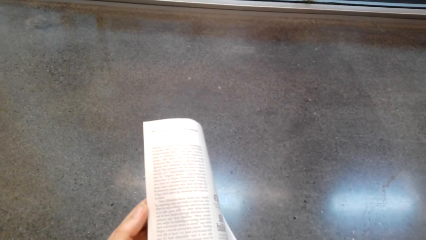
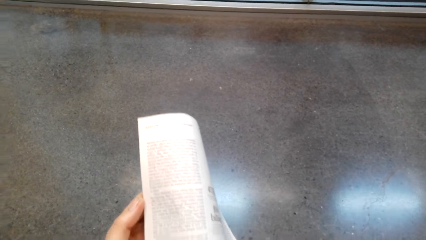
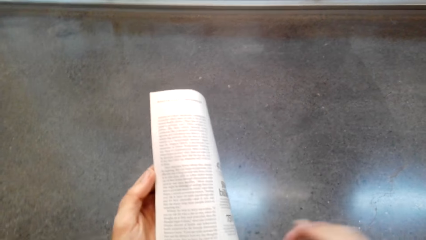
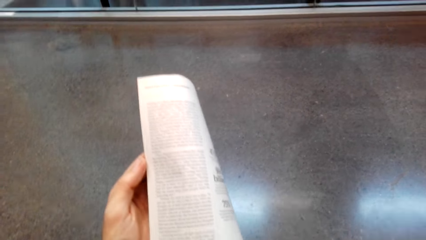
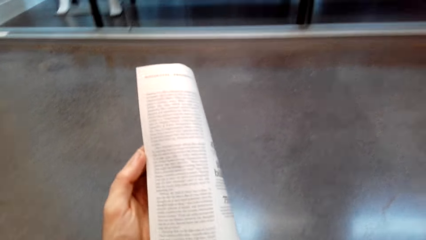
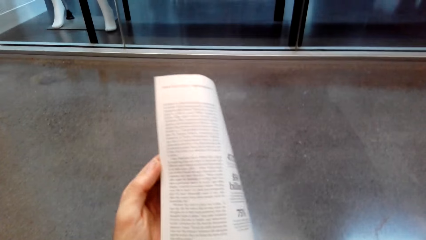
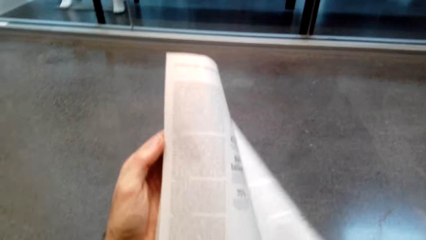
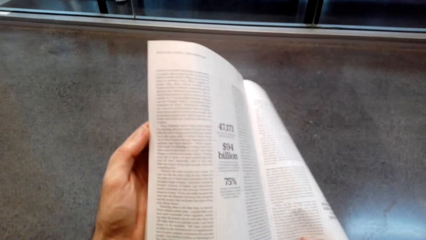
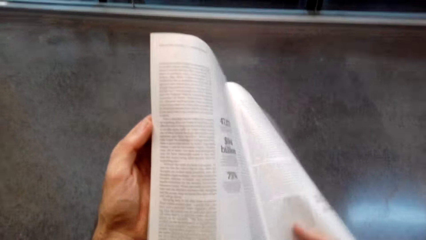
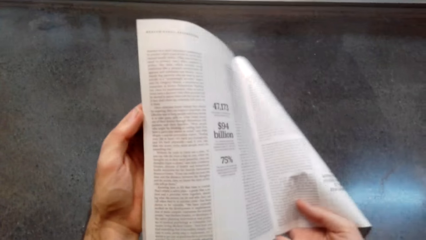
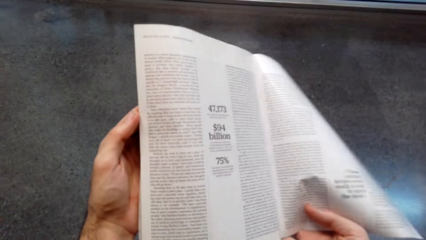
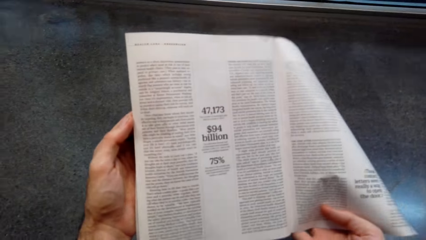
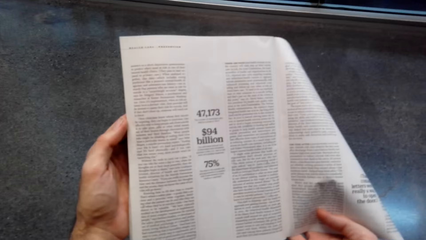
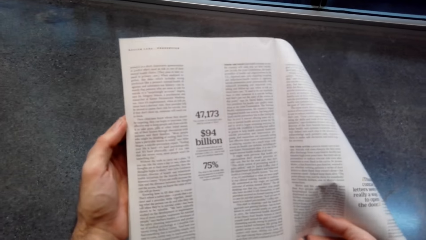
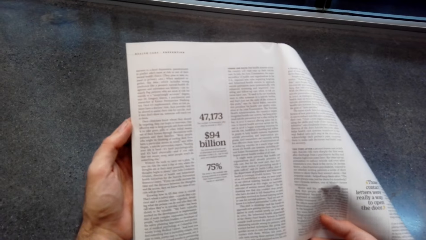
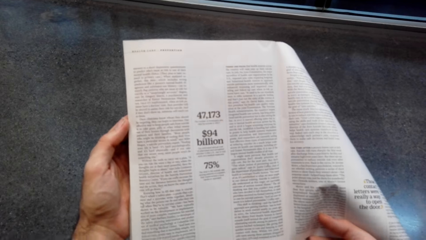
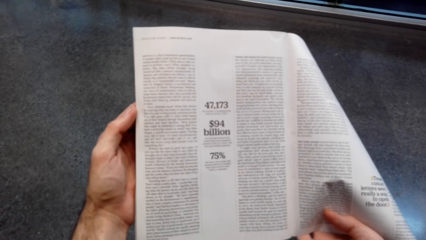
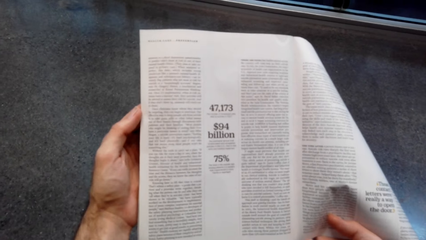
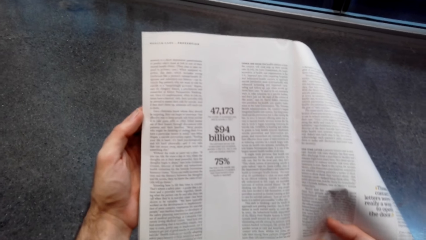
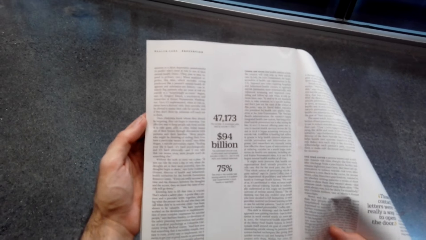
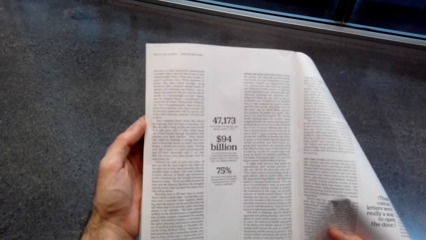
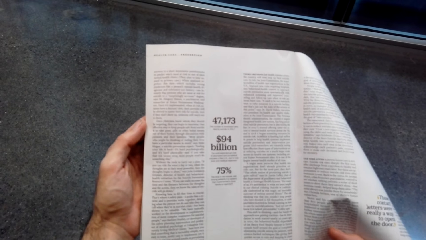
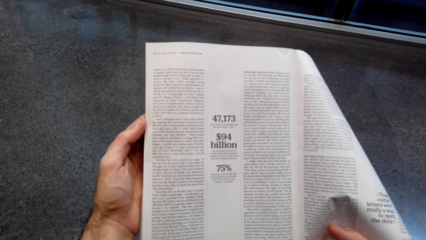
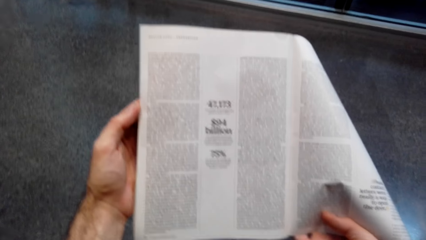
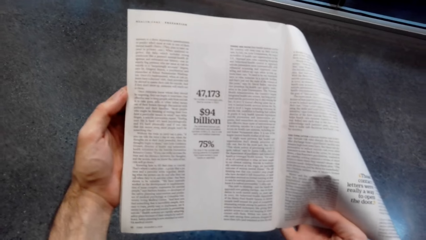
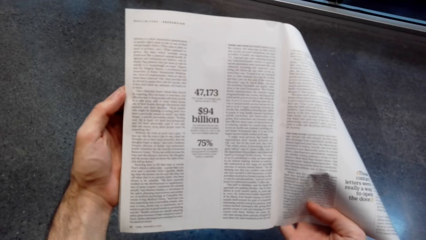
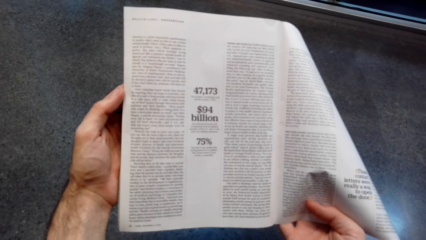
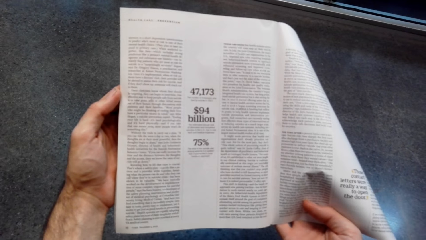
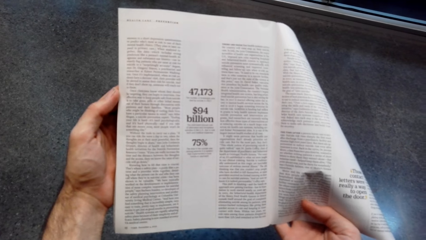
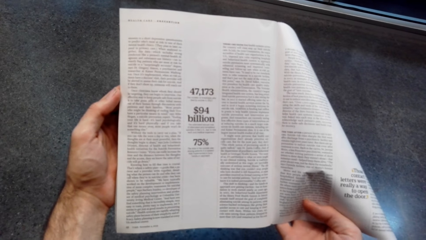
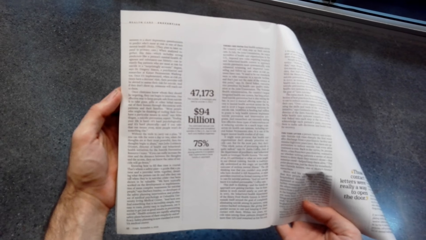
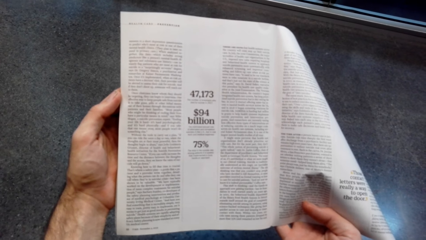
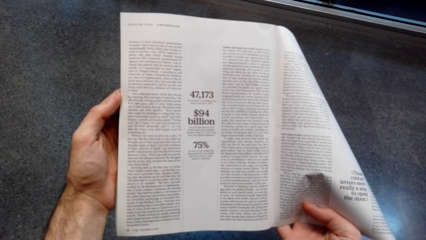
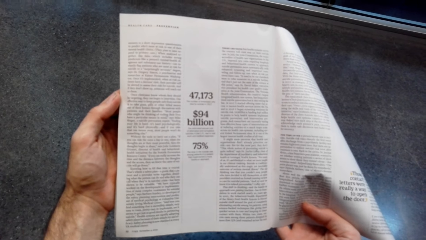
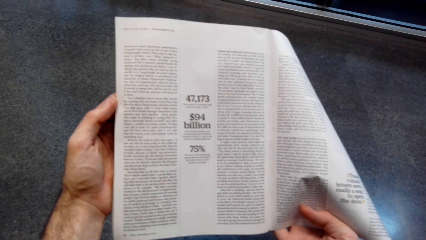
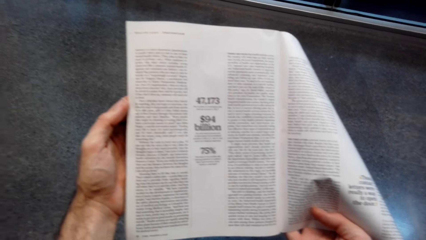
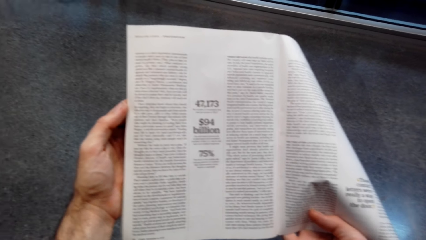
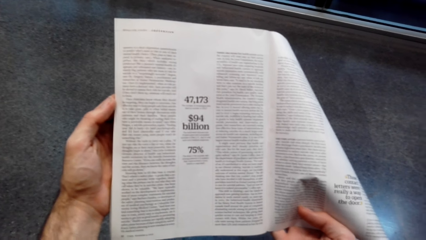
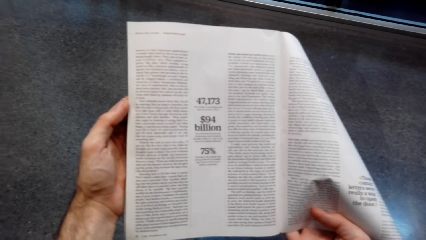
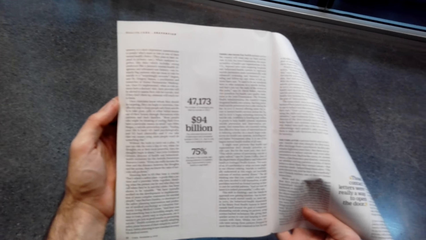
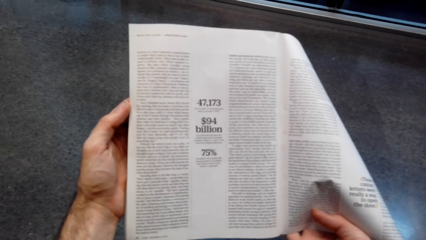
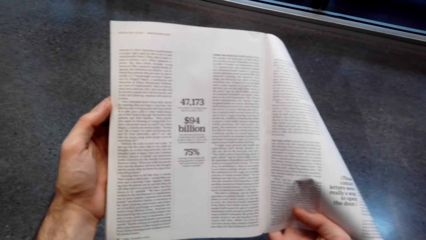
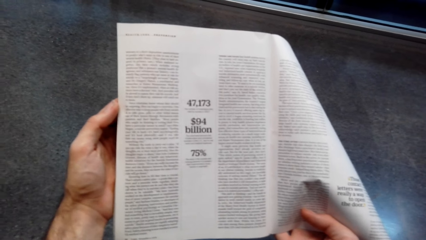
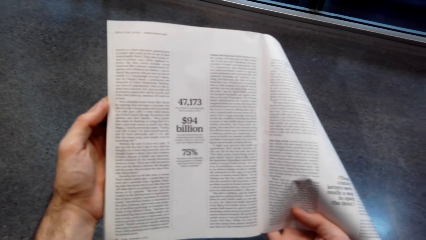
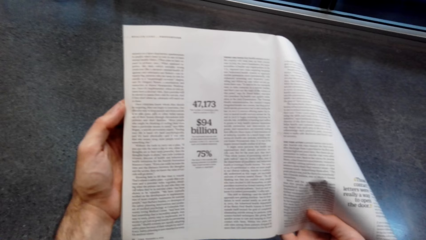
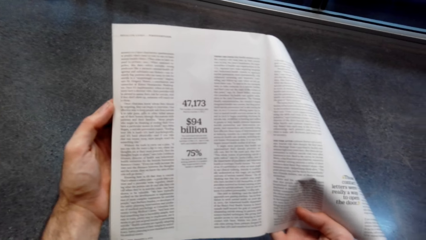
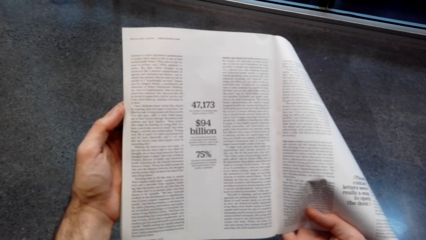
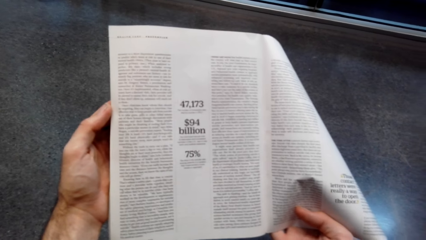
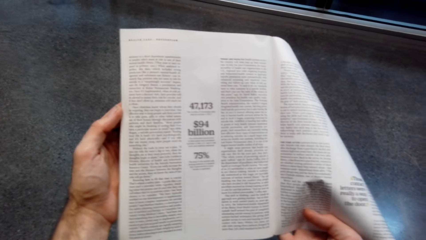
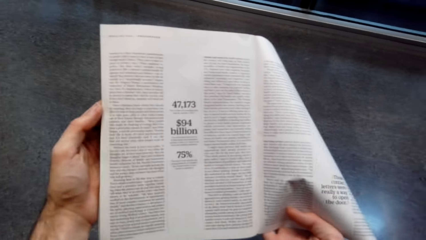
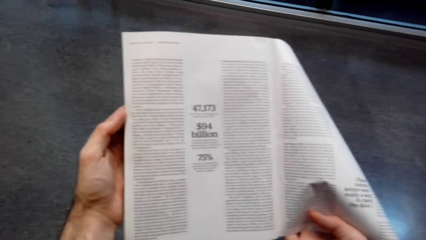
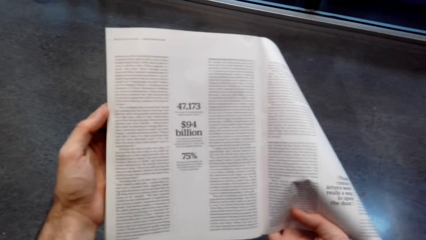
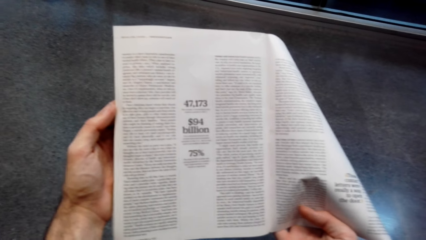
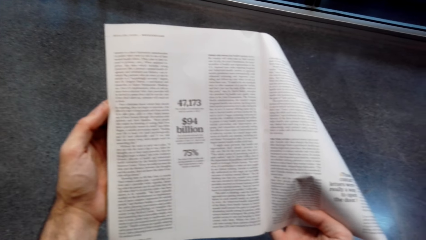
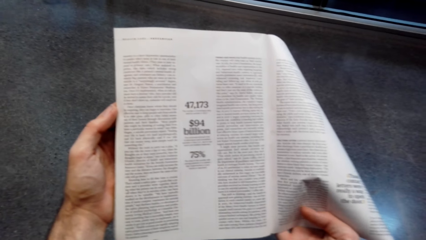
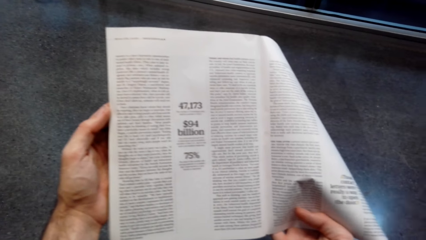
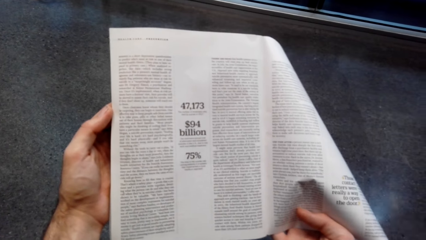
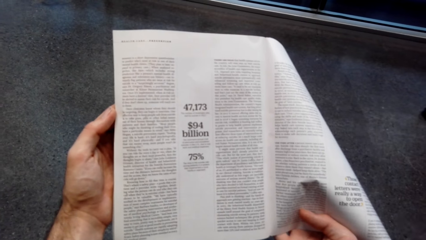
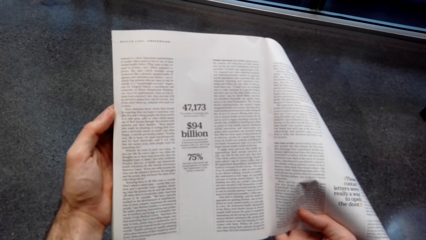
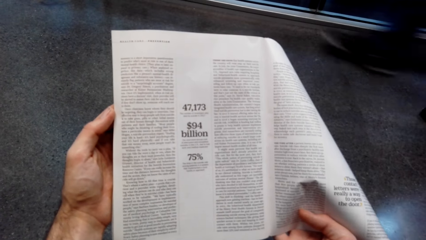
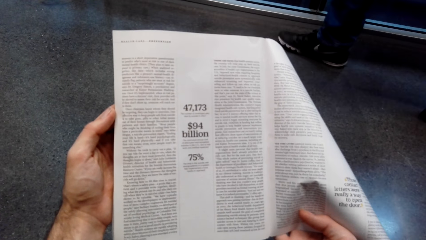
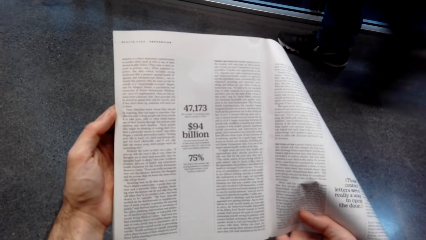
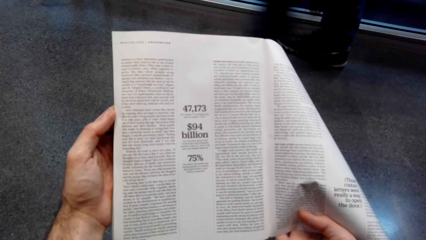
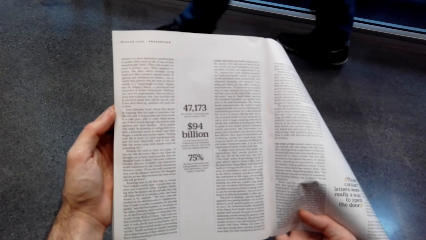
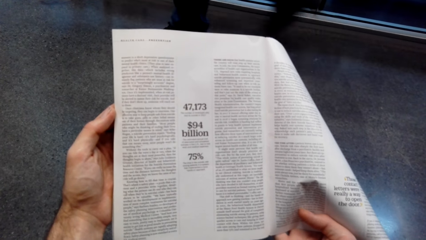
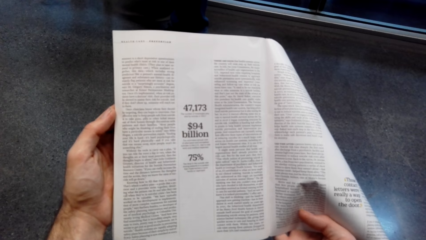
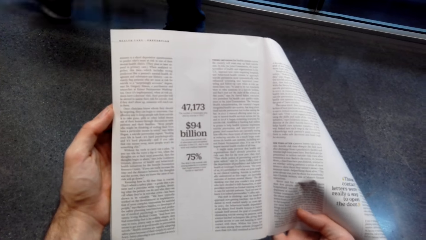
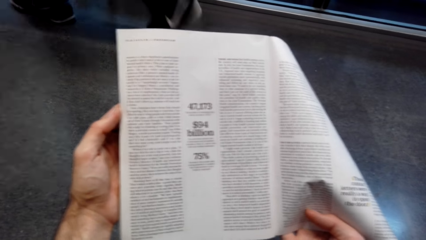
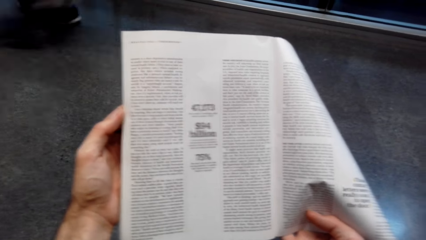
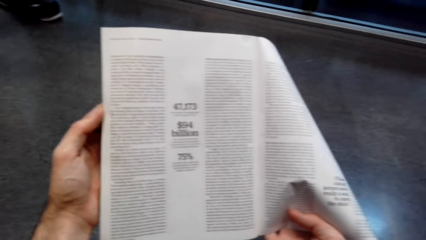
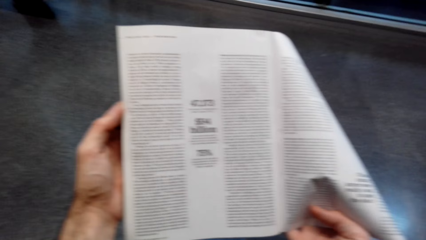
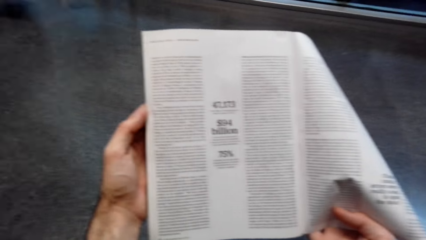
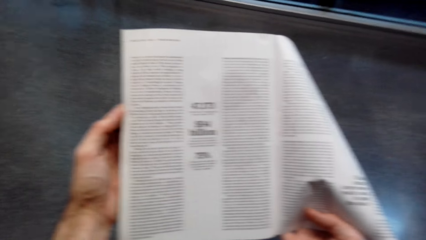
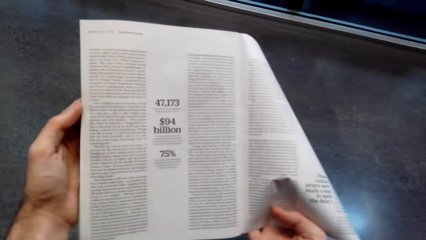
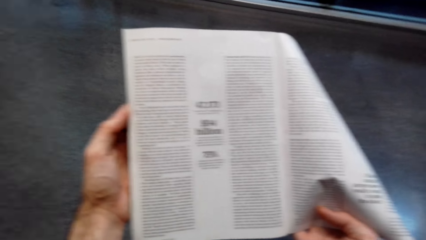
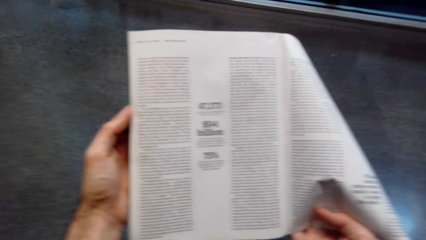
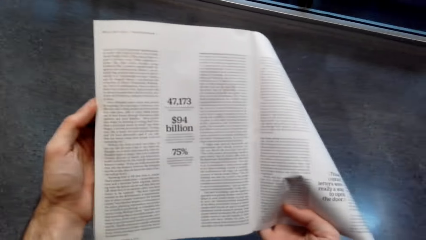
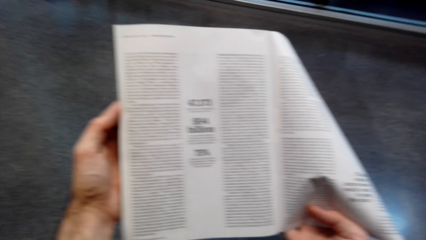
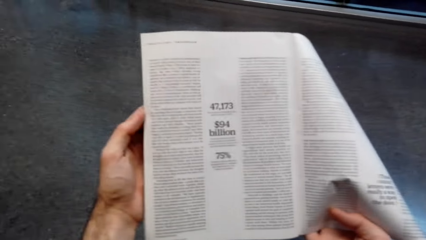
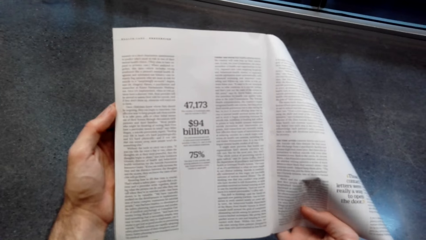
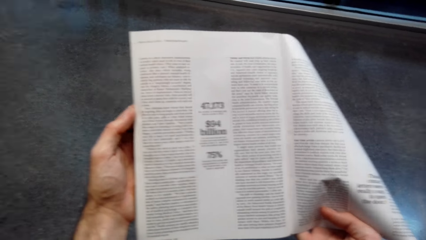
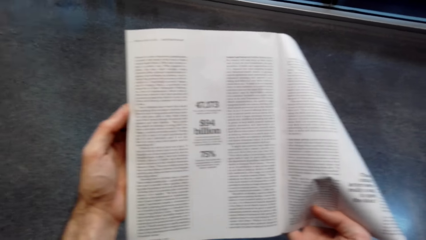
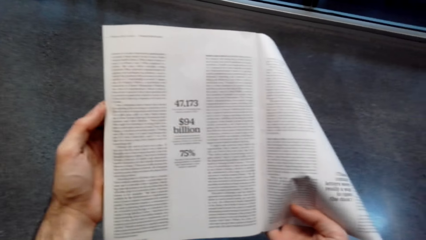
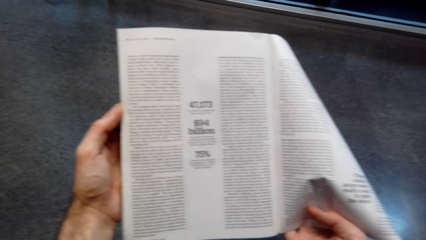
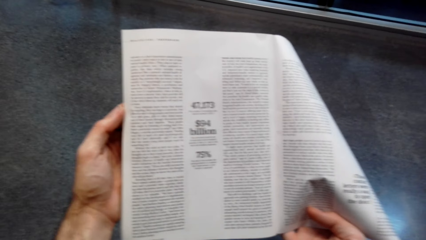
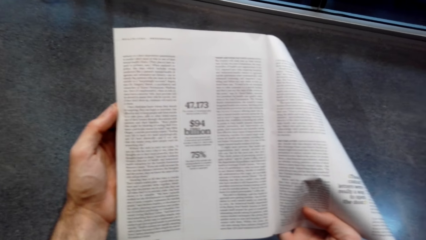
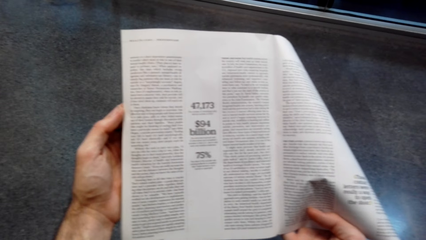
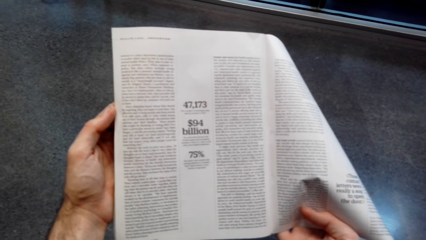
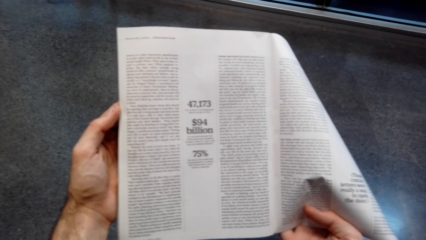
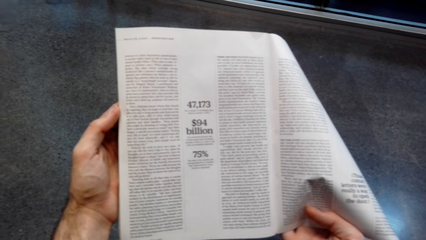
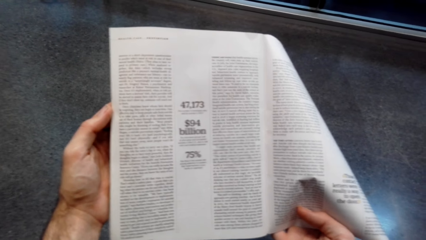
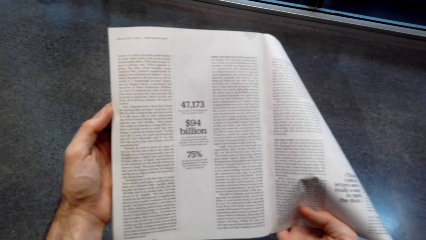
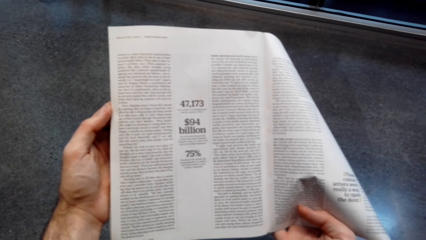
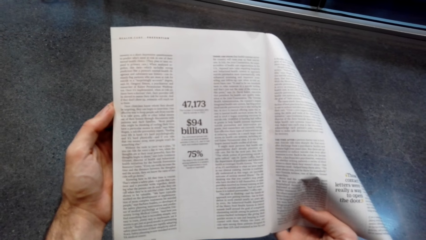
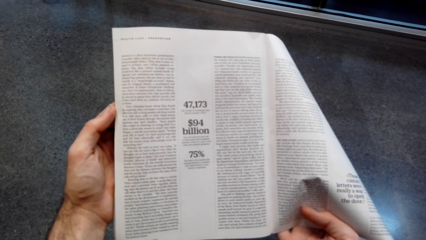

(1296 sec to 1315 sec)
The camera wearer reads the book. A person passes past the camera wearer. The camera wearer reads the book.
